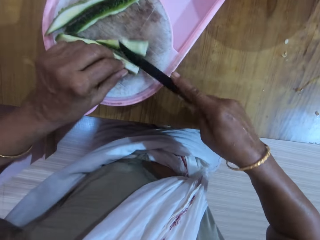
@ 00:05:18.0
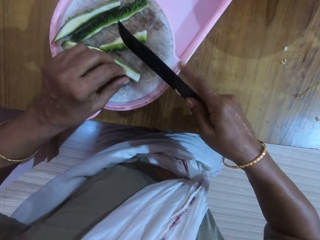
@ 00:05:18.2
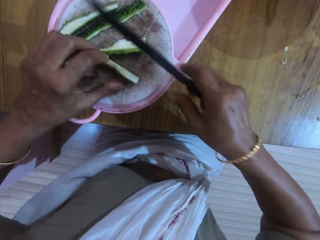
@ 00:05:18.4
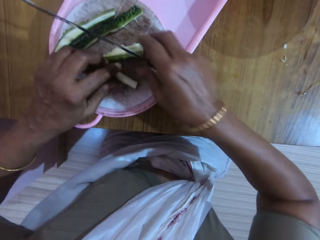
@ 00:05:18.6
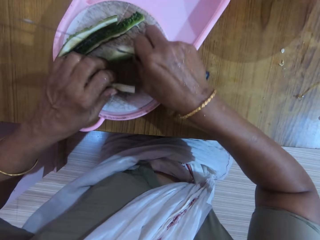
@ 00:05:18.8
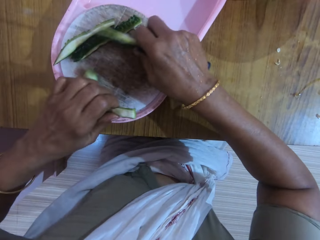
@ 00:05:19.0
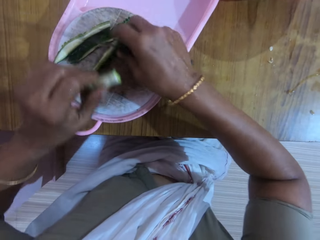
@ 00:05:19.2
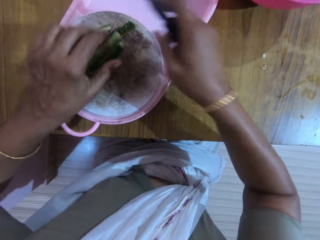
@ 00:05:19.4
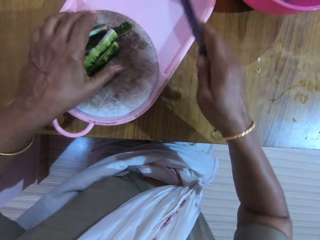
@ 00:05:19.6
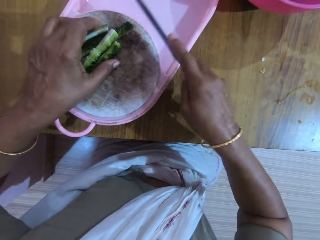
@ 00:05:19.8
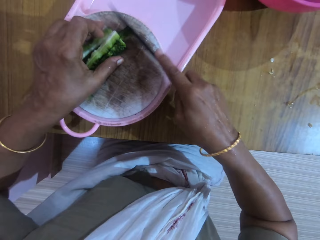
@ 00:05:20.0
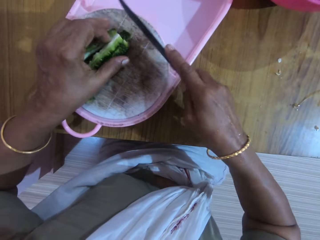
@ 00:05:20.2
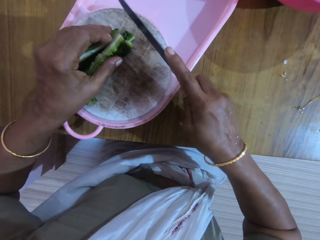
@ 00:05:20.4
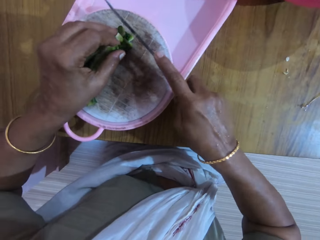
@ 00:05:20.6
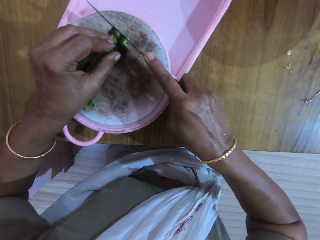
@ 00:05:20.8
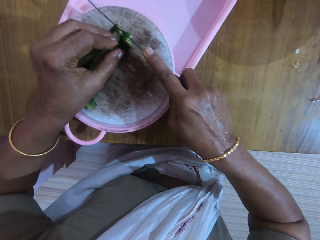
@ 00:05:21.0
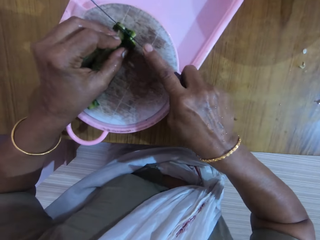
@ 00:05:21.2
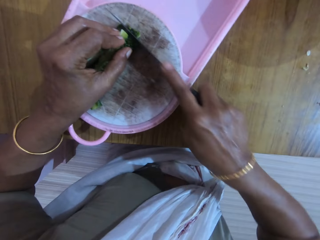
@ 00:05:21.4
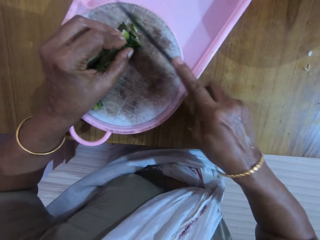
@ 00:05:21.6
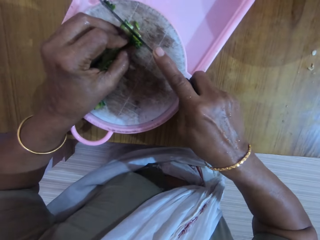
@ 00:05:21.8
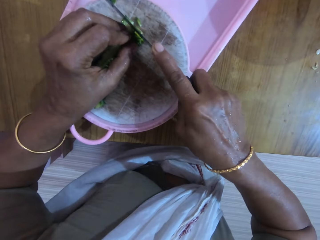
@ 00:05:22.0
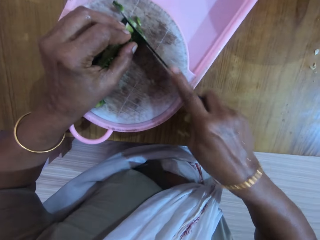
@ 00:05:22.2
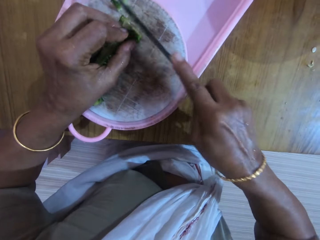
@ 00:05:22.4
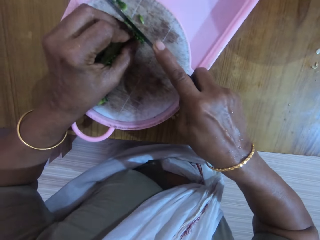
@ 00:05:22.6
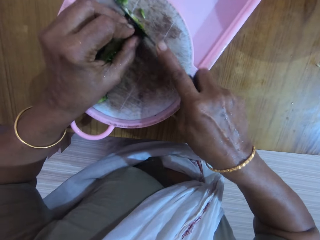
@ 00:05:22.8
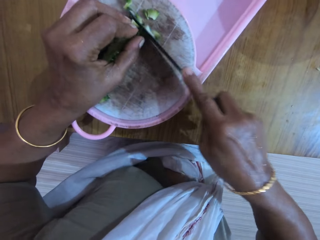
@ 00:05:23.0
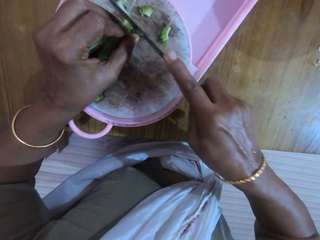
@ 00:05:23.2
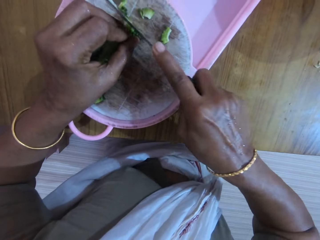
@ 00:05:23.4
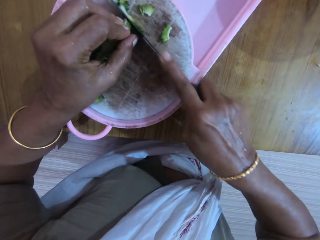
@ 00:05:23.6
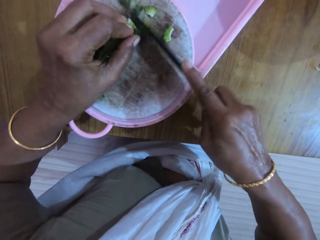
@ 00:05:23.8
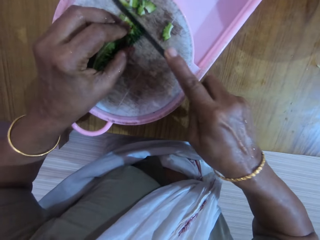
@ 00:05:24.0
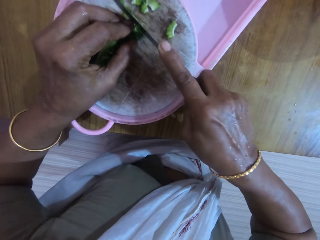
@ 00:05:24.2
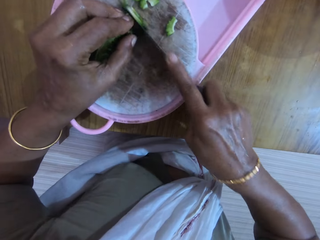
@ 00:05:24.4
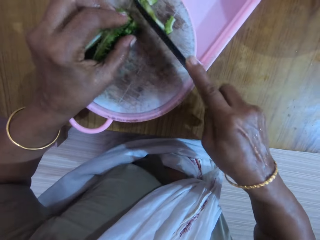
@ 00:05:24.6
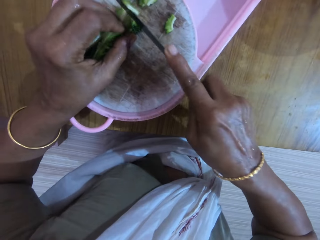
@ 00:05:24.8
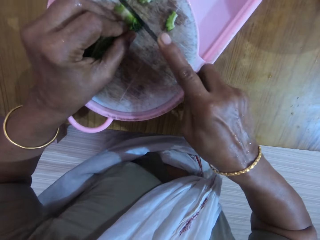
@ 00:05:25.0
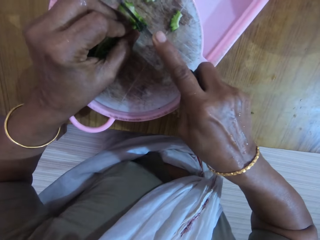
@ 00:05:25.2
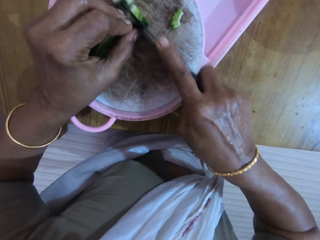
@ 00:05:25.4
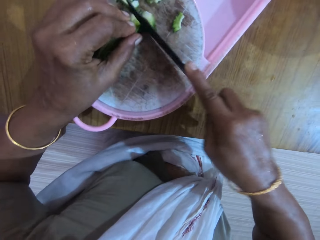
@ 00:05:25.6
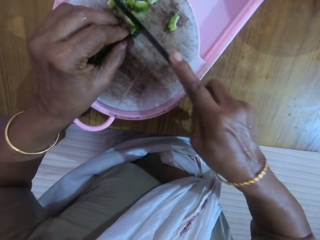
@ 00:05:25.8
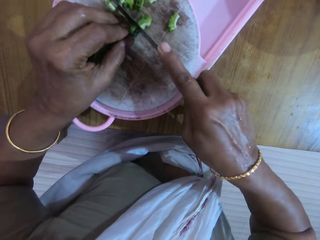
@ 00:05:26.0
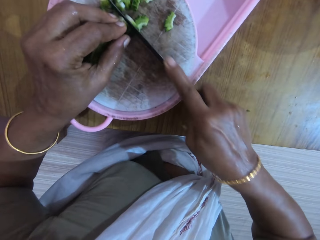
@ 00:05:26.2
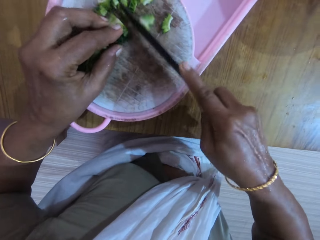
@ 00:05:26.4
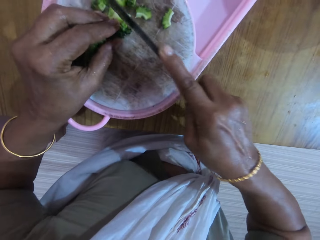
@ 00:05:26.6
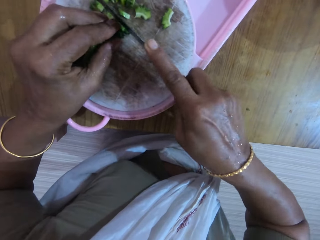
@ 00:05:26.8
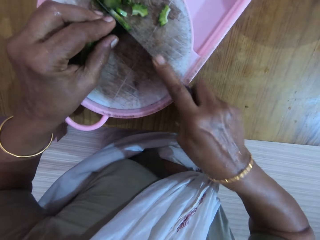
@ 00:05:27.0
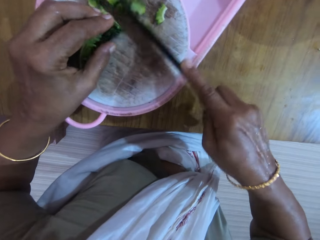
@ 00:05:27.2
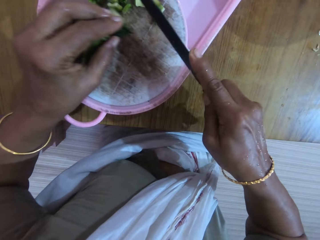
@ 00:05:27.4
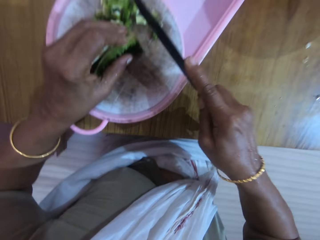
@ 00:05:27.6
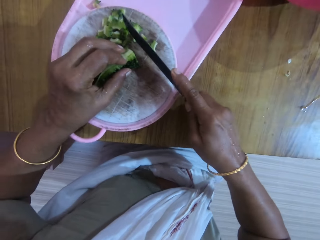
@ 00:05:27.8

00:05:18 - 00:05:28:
The camera wearer separates the zucchini with her hands. She slices the zucchini with the knife in her right hand.

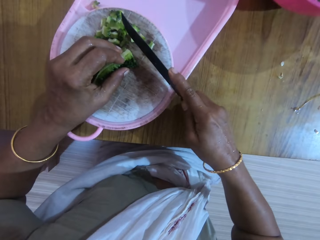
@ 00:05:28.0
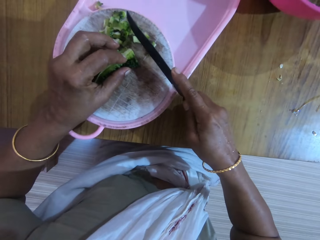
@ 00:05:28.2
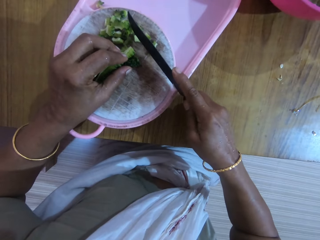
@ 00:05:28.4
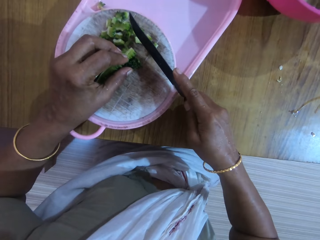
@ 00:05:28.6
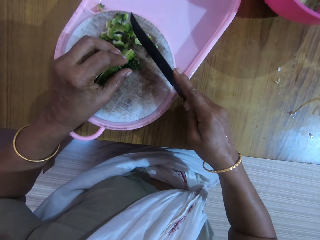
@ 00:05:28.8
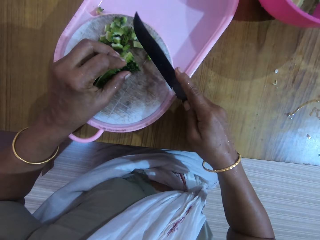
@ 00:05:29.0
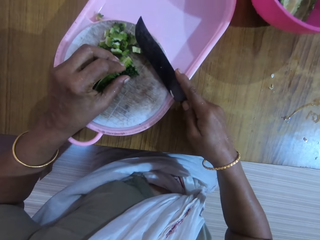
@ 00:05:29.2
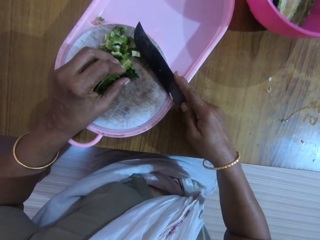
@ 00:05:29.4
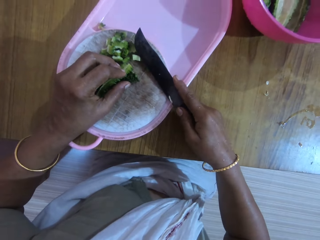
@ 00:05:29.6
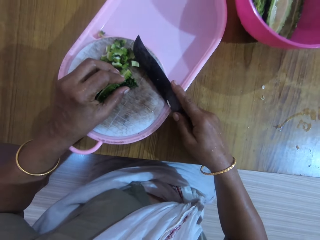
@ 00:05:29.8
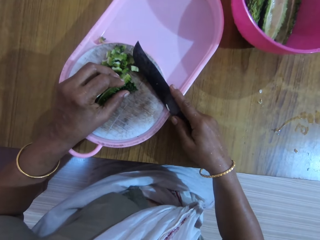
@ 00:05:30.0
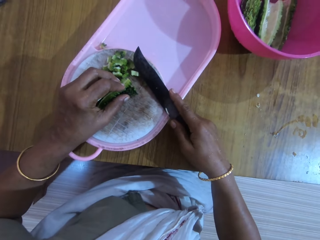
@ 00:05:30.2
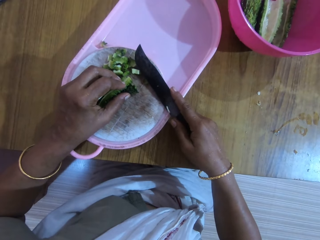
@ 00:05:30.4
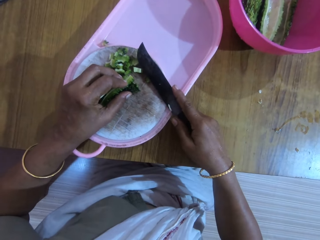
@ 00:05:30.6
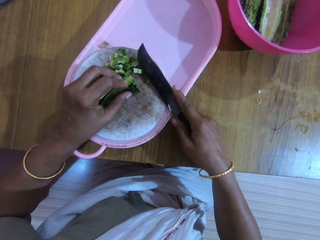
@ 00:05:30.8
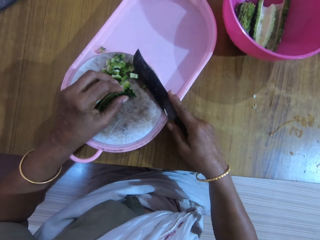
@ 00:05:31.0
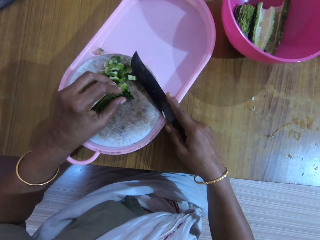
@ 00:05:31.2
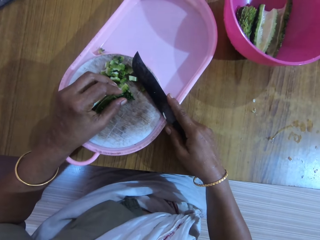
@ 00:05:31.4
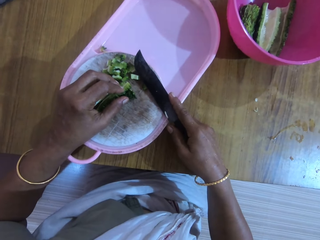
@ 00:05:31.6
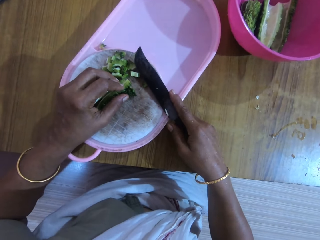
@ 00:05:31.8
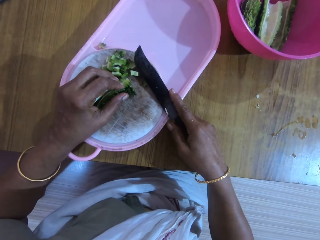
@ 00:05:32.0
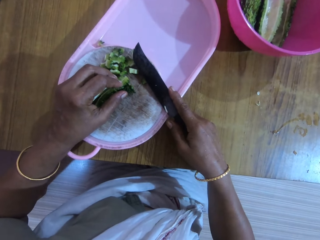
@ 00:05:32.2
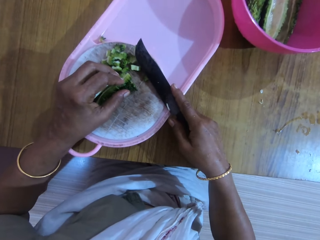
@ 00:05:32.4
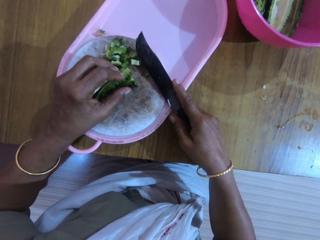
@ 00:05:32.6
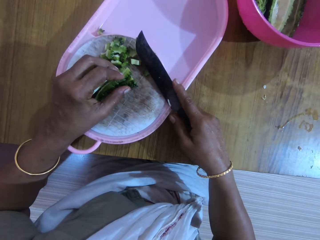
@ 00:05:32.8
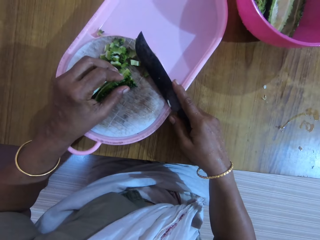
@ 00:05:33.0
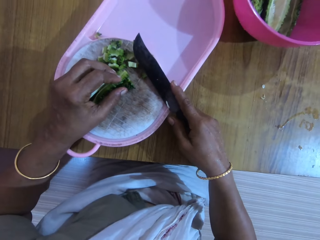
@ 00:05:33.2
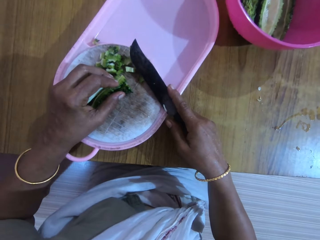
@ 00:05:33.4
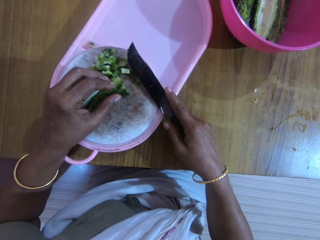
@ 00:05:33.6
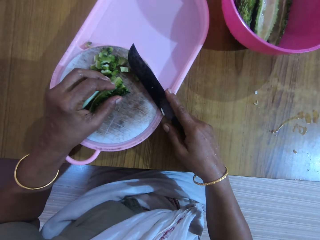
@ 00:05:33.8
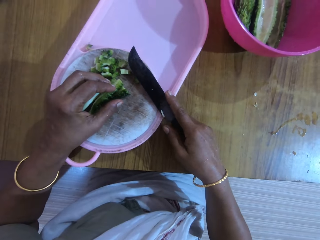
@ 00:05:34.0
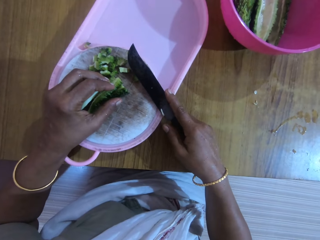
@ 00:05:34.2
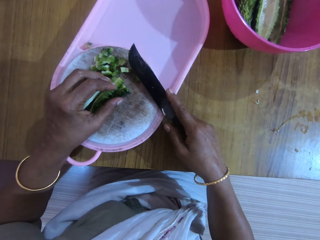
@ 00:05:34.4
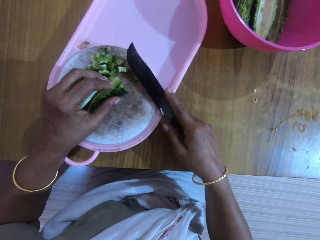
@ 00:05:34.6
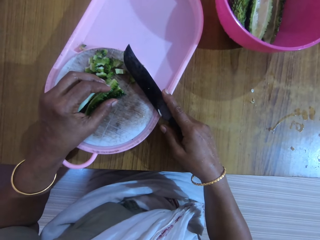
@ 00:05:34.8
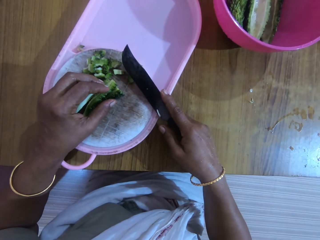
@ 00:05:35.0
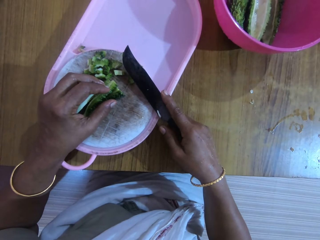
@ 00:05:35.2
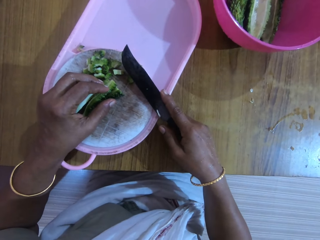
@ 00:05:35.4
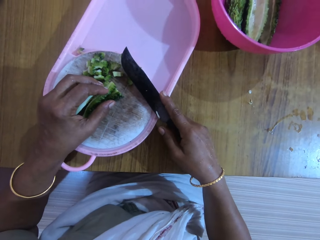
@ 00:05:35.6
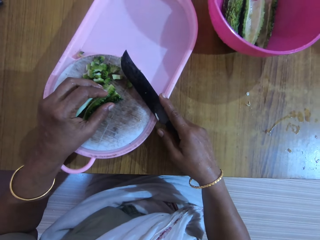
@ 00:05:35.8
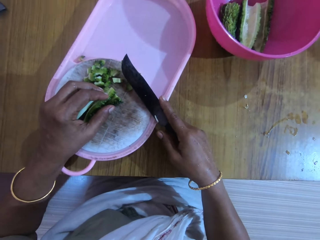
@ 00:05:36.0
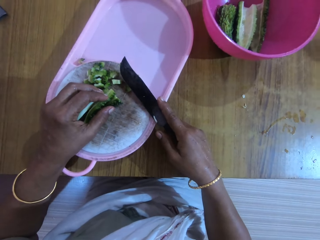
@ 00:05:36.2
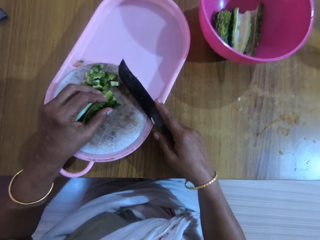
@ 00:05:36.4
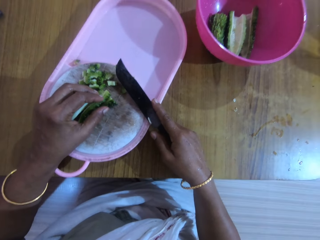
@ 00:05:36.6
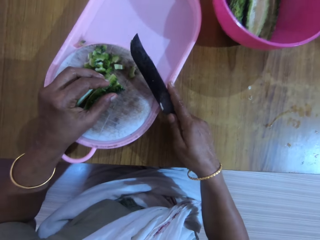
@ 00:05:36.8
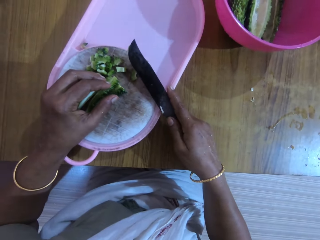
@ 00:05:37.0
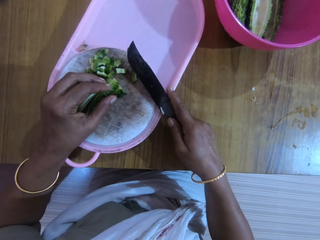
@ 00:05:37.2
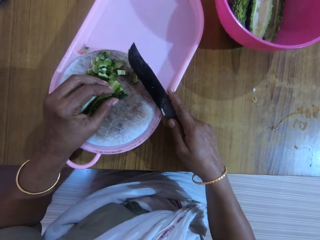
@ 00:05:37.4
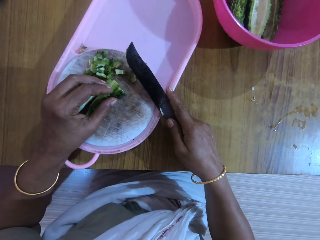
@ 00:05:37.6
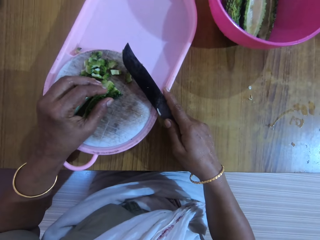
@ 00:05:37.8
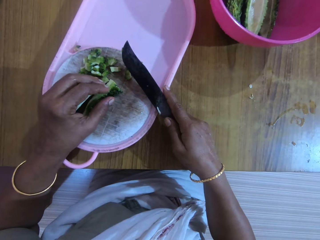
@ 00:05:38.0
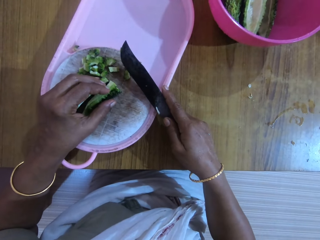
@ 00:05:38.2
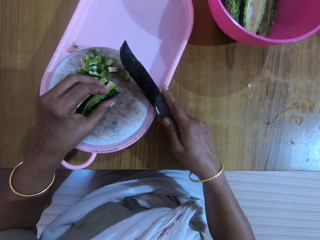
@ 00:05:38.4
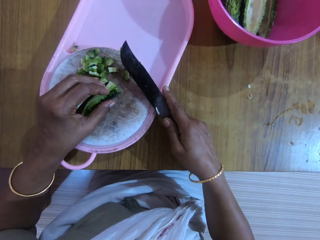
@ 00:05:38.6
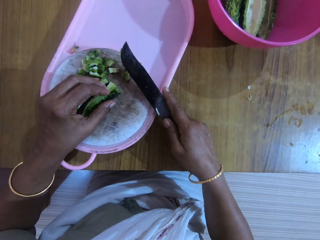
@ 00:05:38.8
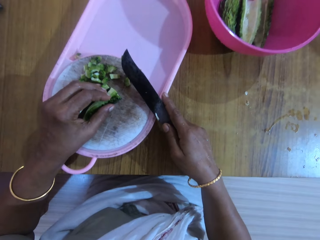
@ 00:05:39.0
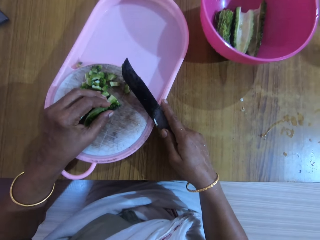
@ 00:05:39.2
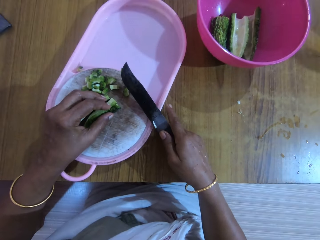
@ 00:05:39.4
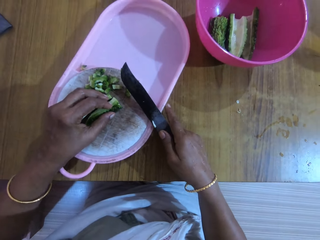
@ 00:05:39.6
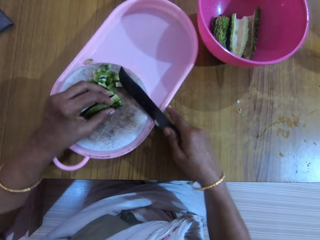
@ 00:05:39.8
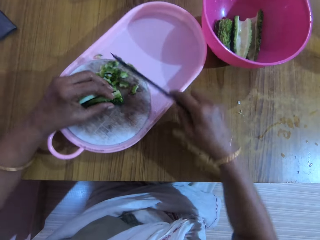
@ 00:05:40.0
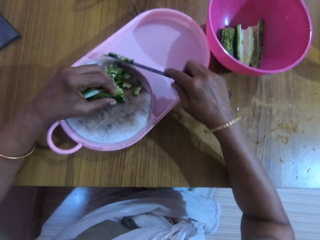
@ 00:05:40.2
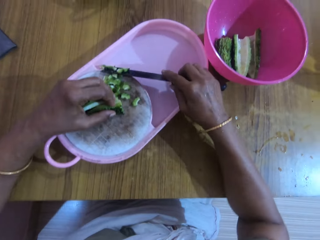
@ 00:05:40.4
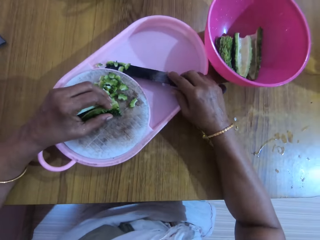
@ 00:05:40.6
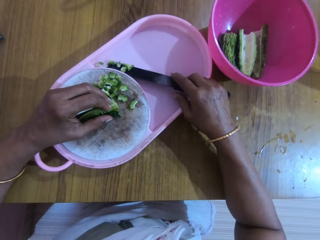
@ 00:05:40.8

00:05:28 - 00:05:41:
The camera wearer interacts with a man.
